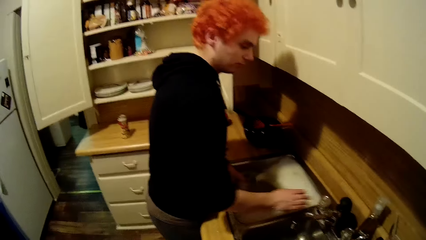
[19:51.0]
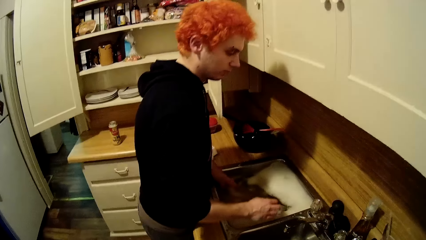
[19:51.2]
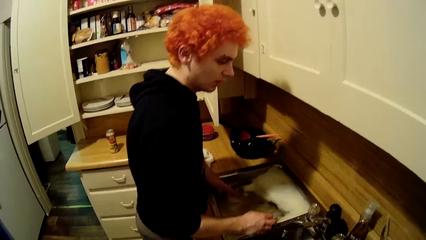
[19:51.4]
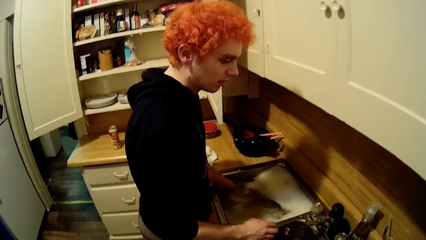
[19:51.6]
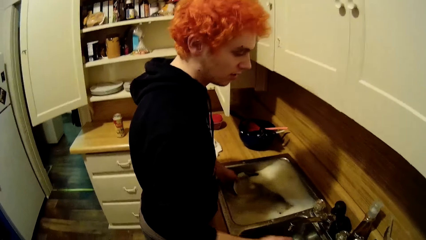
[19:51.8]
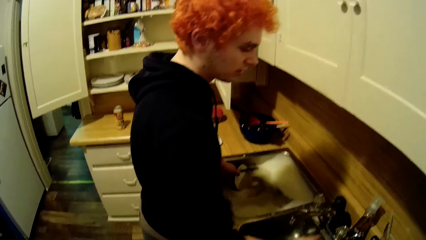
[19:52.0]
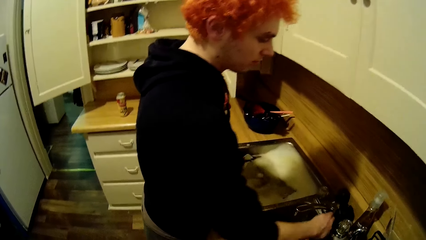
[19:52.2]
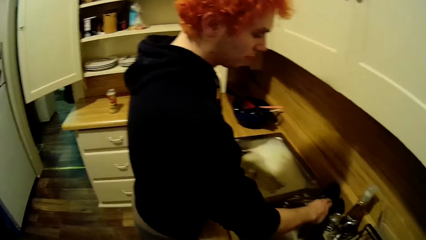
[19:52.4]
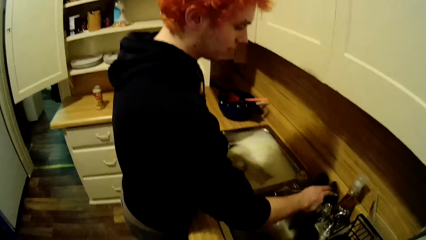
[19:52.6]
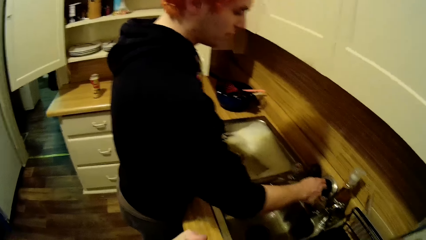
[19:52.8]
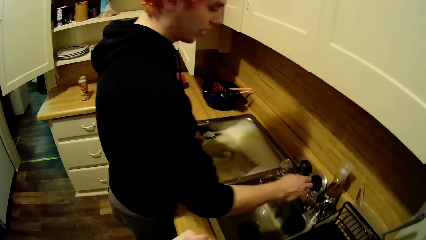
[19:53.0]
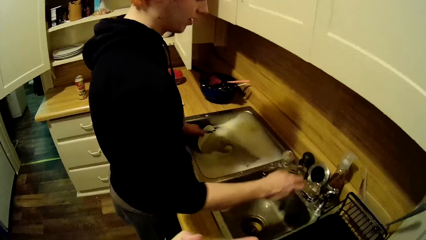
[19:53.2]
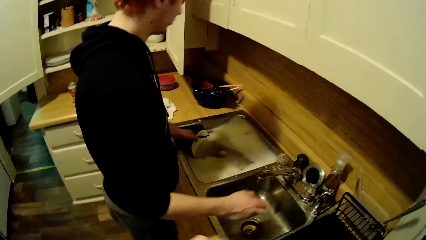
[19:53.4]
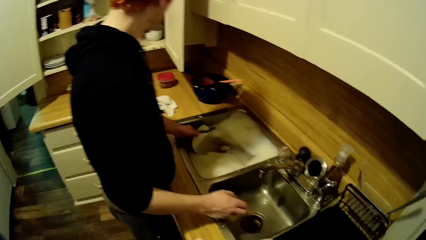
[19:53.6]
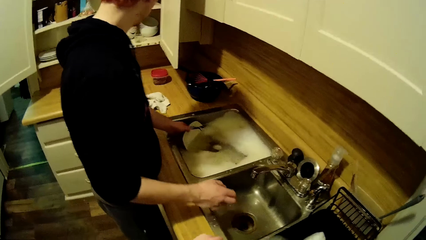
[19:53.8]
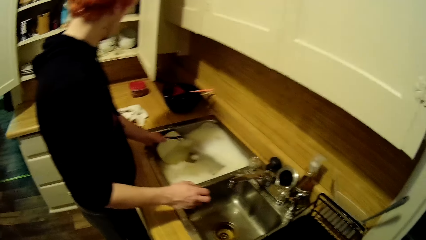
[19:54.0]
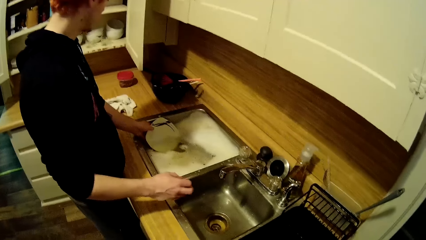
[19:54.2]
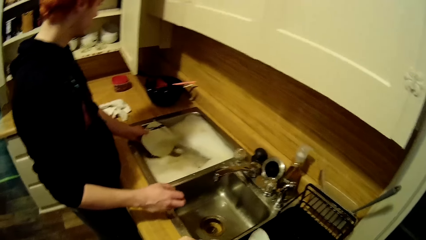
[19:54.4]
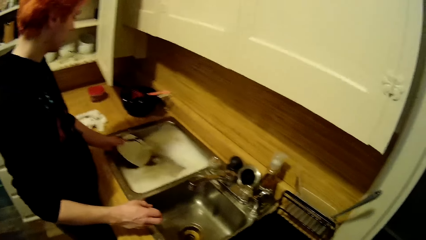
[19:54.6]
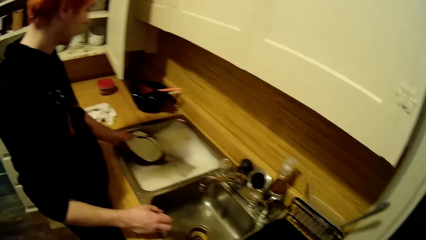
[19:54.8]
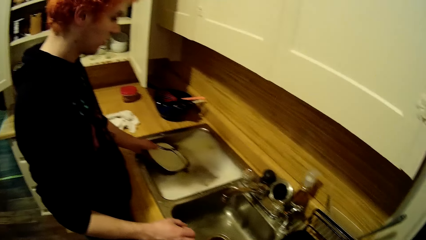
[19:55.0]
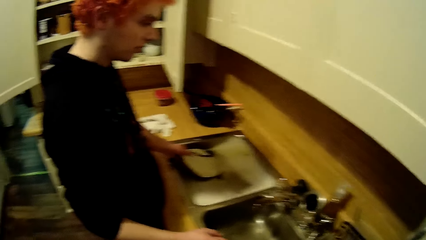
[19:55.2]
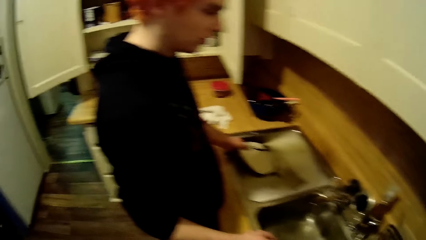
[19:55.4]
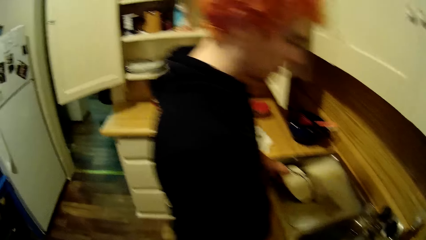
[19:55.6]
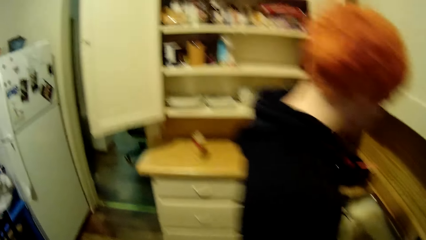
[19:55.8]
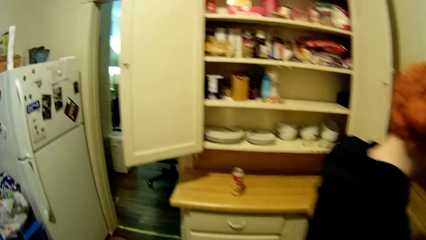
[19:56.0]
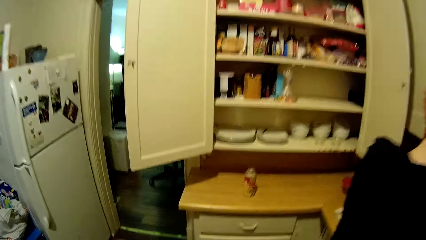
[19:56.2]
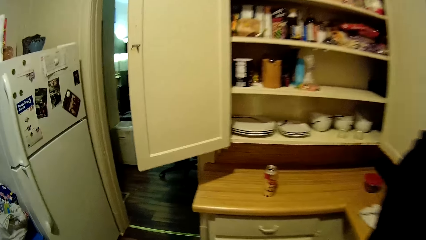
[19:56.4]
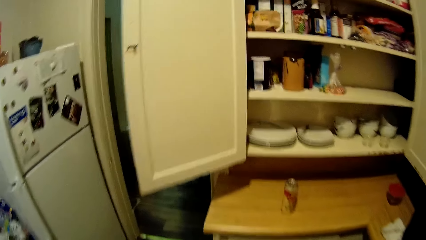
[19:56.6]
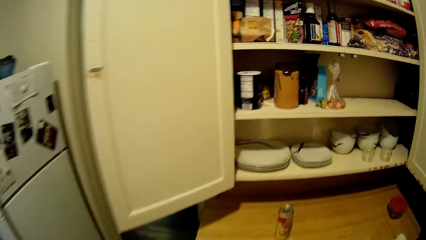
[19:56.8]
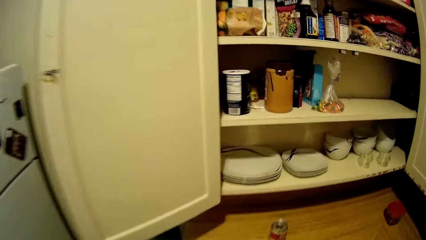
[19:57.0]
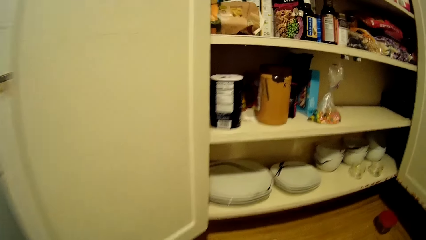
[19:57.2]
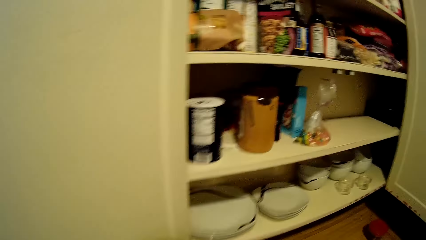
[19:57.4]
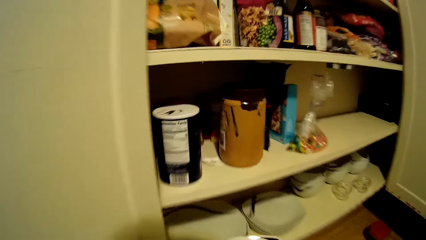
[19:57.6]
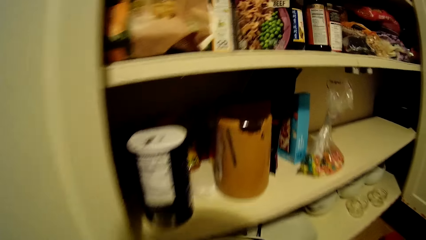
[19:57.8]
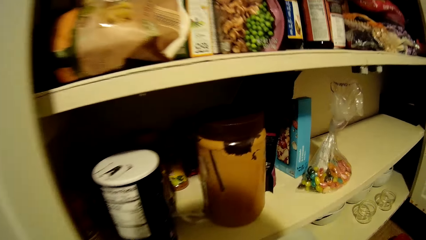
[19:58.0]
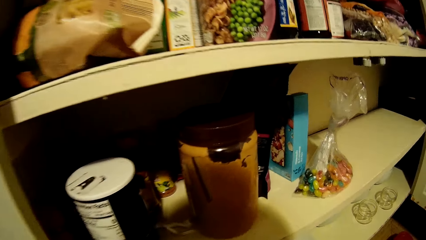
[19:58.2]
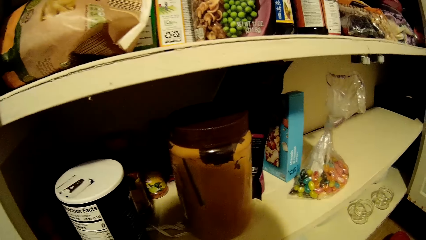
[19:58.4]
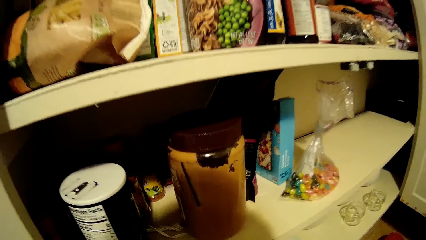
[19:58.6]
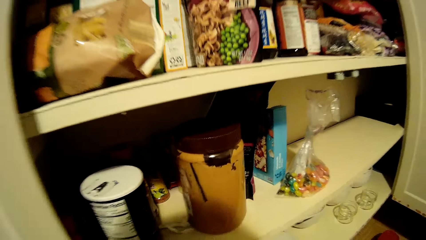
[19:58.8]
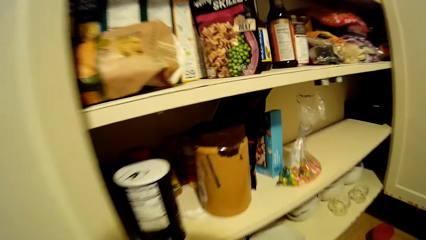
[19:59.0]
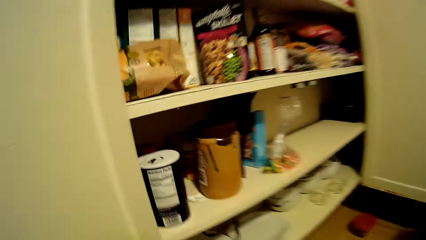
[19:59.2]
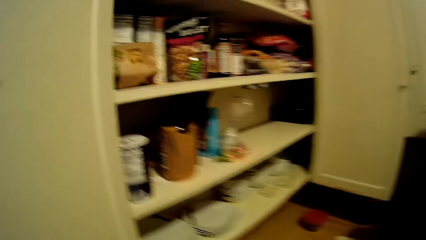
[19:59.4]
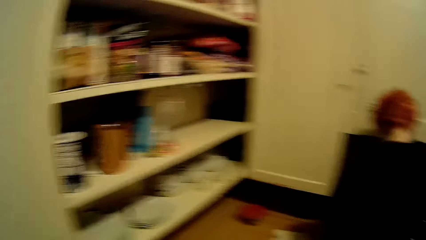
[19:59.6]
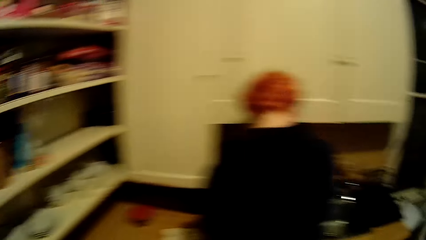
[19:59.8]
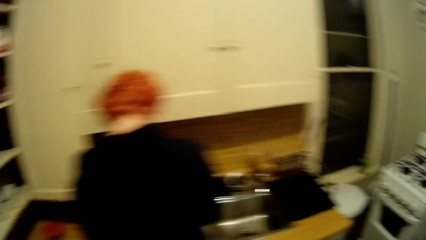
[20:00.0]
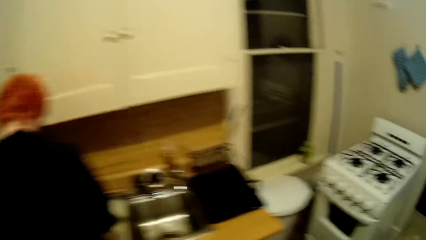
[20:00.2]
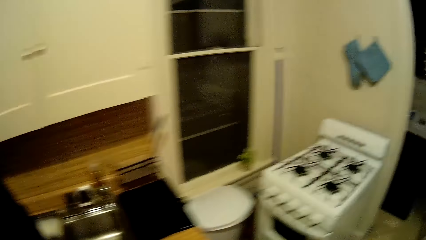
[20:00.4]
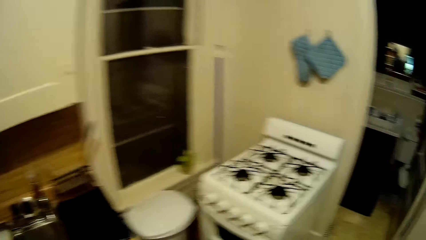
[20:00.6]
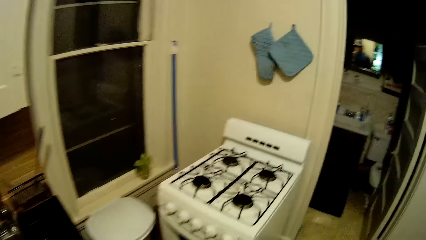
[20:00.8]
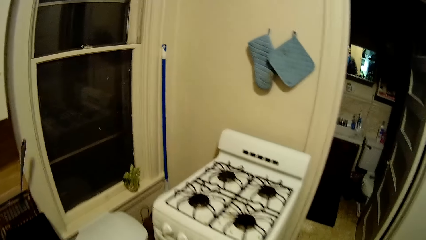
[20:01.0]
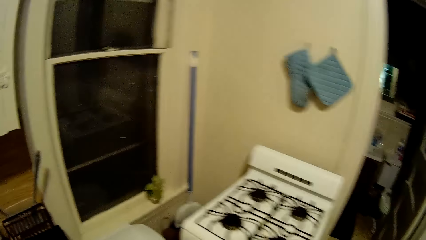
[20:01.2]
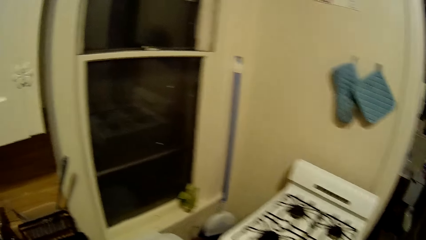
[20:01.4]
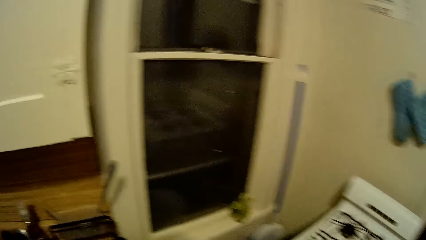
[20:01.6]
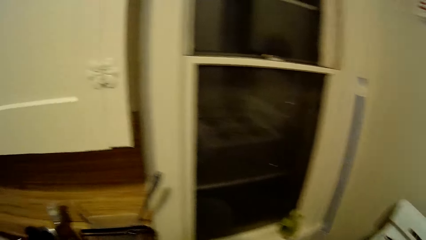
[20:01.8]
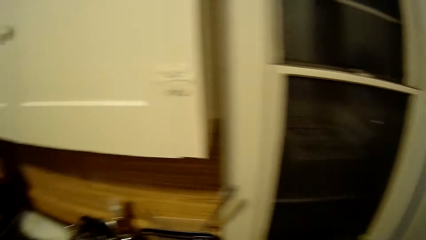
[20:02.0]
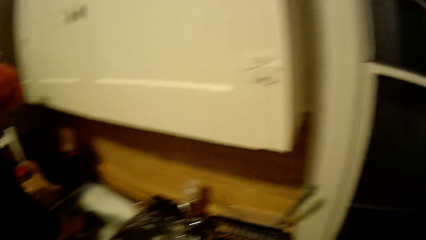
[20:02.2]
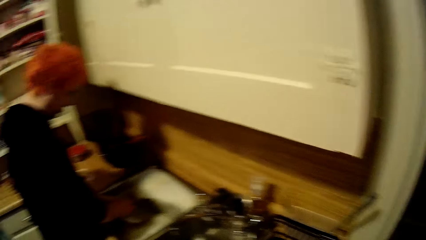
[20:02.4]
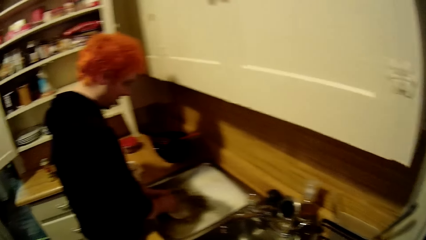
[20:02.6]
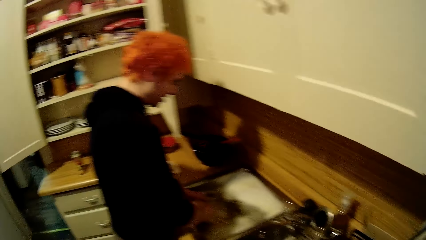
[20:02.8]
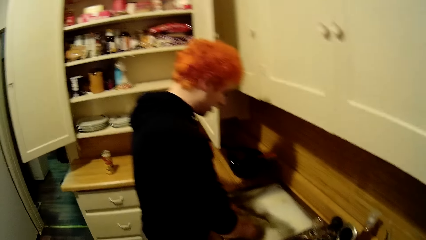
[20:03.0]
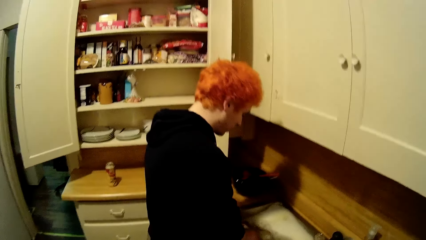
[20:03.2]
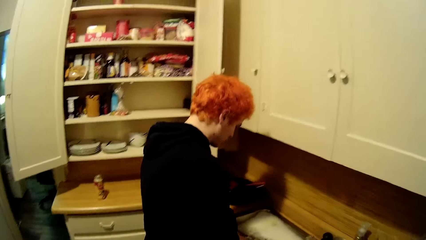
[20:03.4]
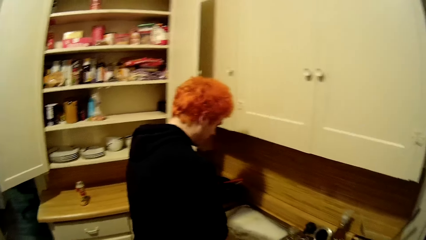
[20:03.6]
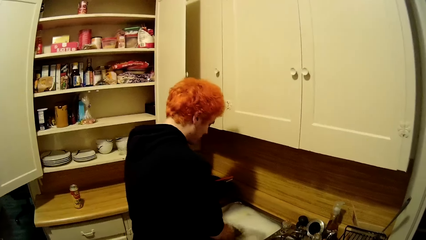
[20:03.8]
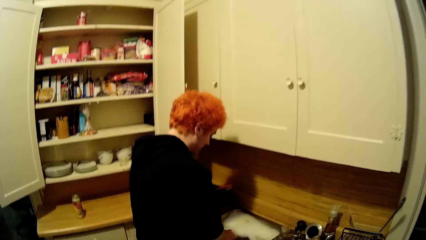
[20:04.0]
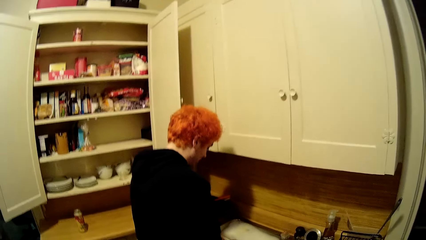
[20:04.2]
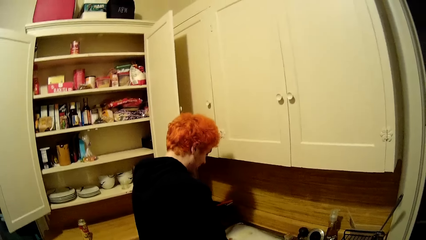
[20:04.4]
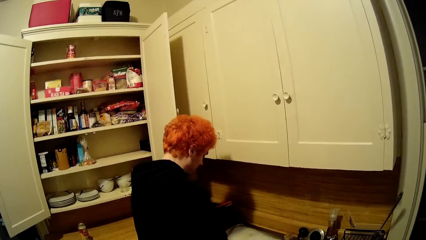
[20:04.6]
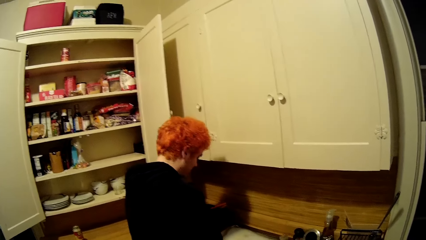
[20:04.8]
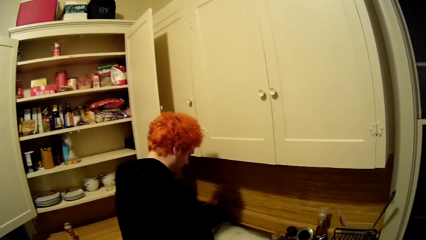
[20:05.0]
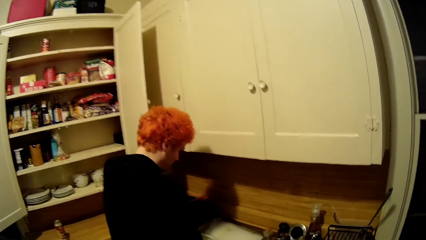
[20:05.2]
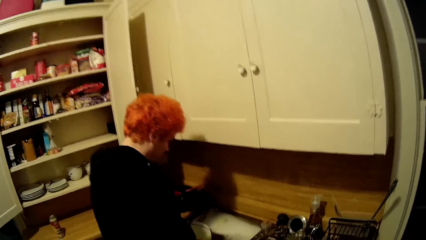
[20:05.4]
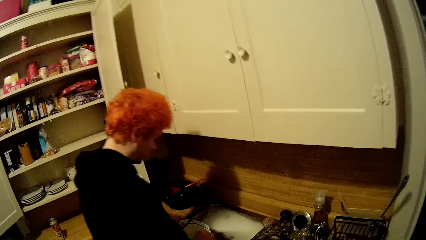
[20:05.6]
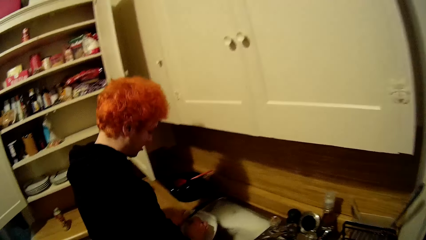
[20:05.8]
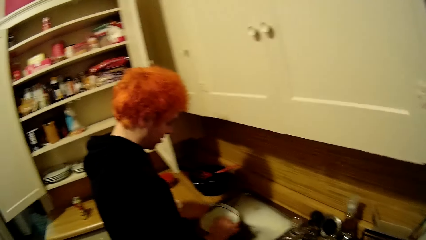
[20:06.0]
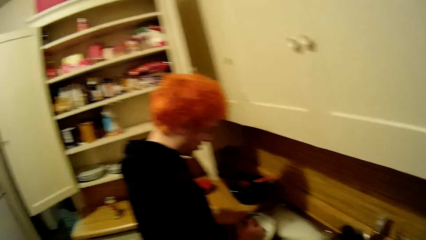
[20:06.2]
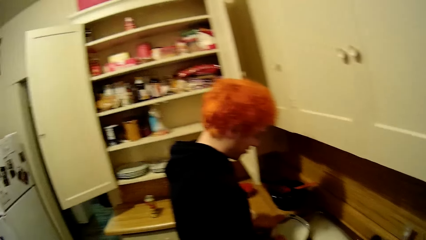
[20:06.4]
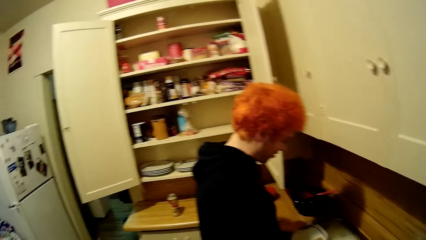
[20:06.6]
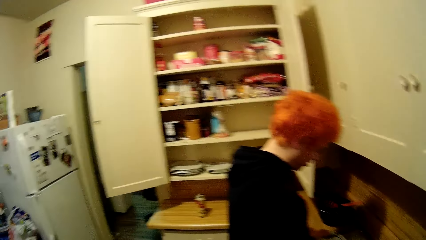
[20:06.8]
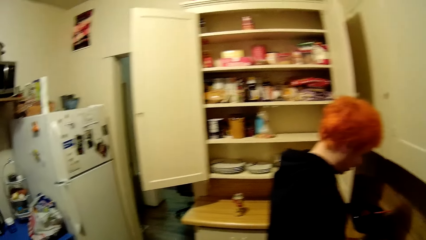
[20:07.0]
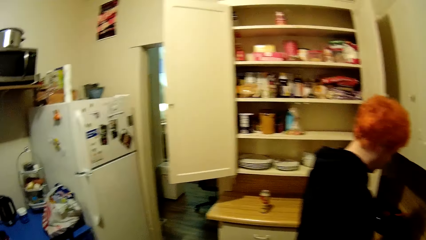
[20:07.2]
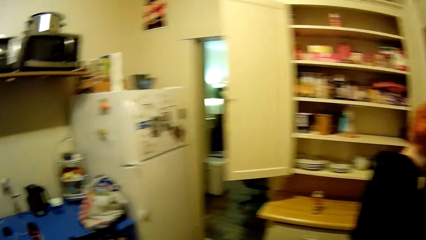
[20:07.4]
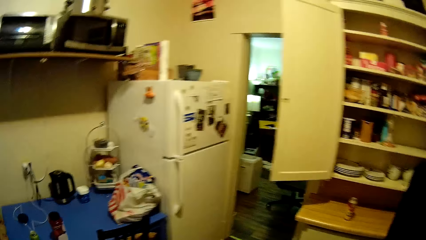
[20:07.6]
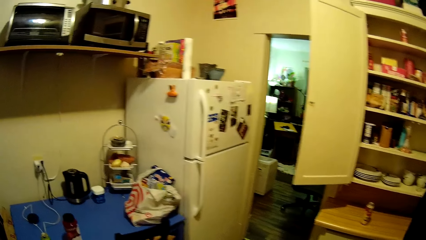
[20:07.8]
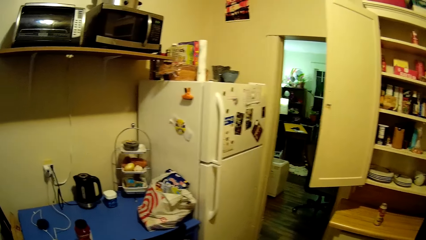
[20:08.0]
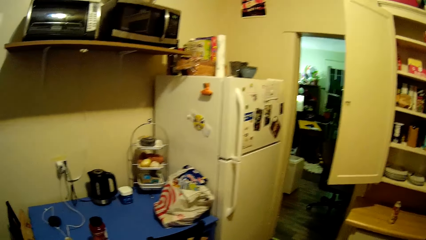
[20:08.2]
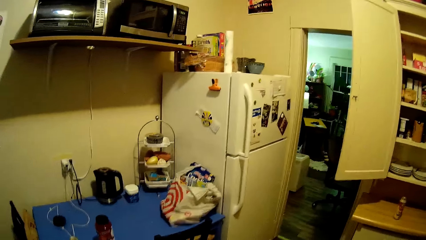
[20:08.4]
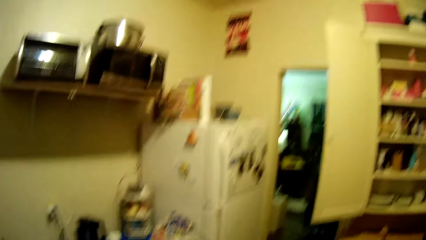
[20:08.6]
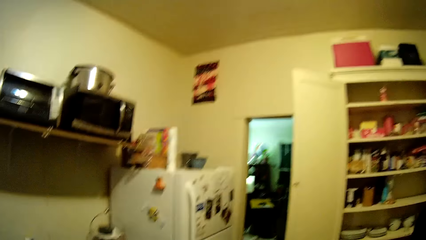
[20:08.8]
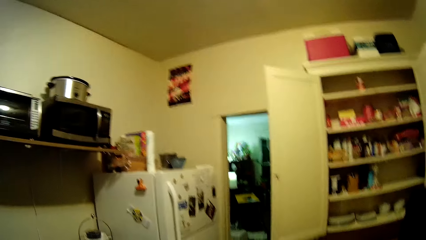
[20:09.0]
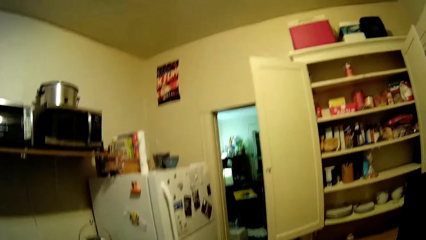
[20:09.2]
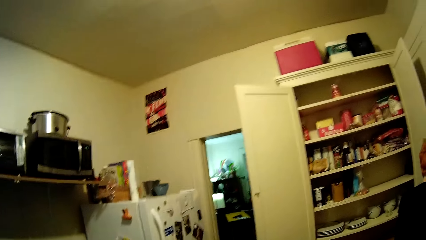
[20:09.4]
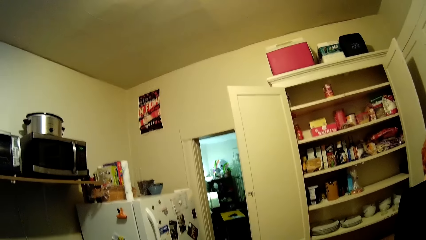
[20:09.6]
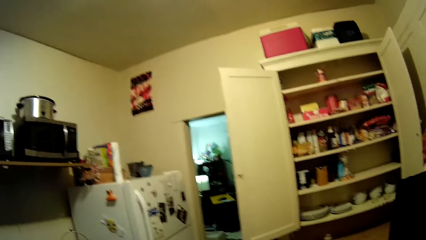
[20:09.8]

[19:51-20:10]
A man shakes his head and moves a lid from the tap. The camera wearer walks around the house, walks towards the cupboard, and turns to the sink. The man washes the plate. The camera wearer looks around the kitchen.
